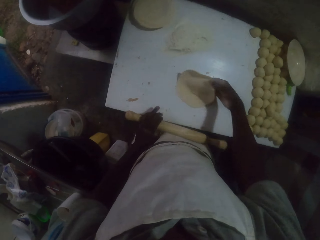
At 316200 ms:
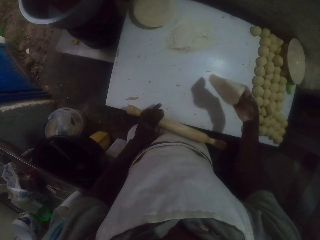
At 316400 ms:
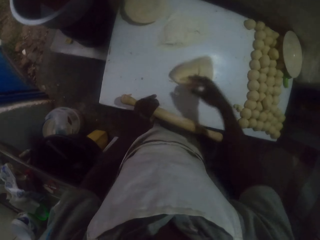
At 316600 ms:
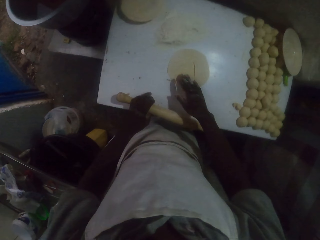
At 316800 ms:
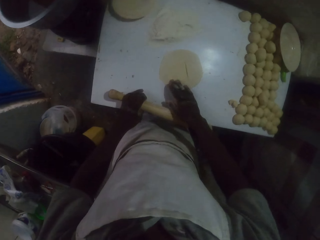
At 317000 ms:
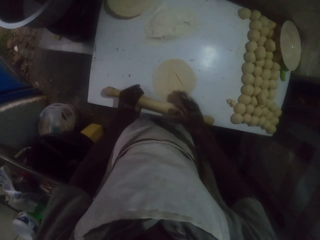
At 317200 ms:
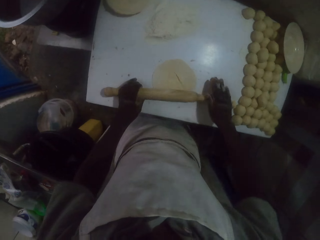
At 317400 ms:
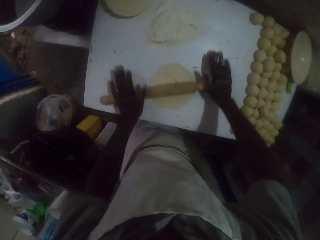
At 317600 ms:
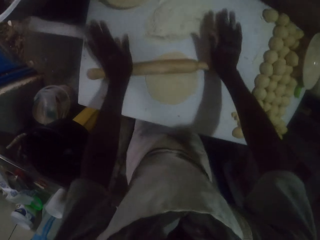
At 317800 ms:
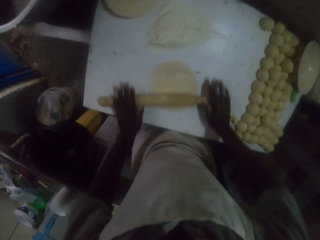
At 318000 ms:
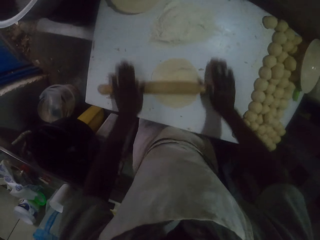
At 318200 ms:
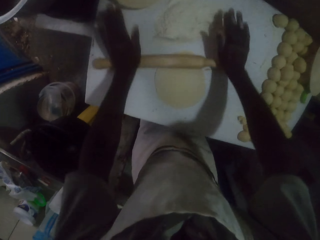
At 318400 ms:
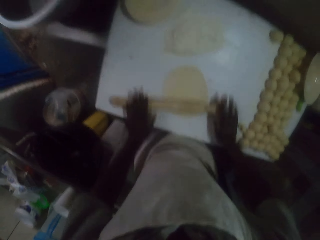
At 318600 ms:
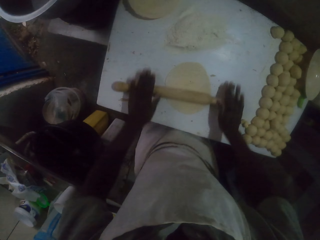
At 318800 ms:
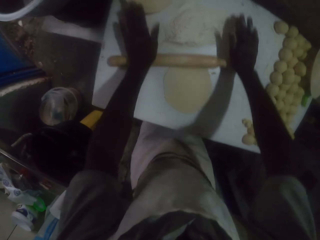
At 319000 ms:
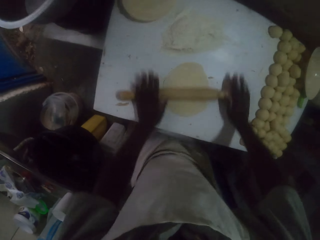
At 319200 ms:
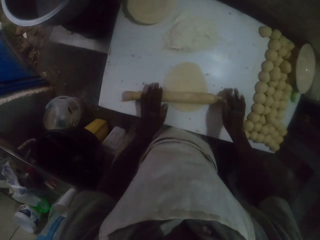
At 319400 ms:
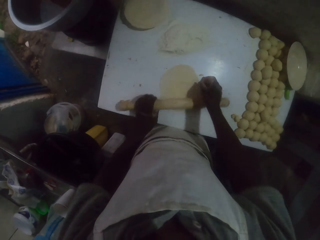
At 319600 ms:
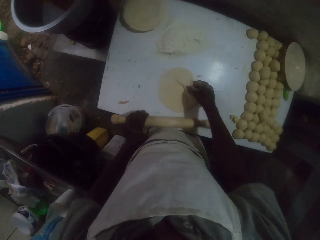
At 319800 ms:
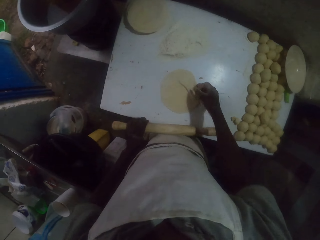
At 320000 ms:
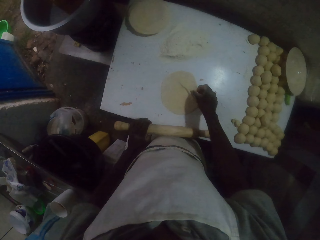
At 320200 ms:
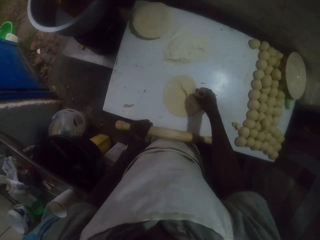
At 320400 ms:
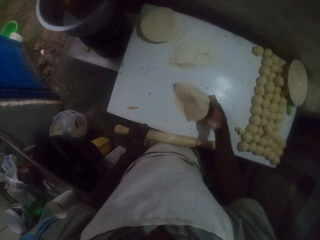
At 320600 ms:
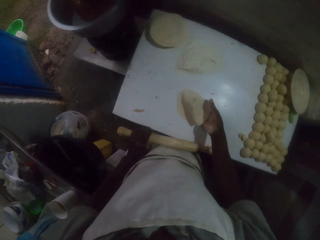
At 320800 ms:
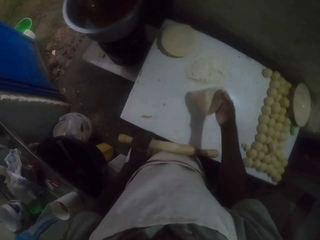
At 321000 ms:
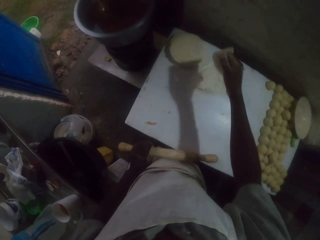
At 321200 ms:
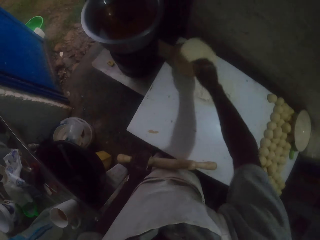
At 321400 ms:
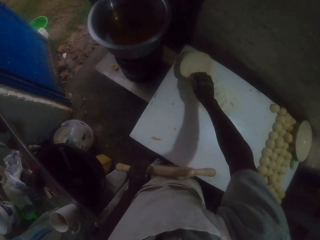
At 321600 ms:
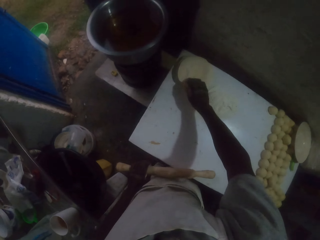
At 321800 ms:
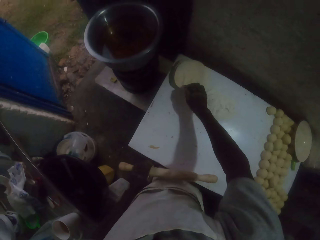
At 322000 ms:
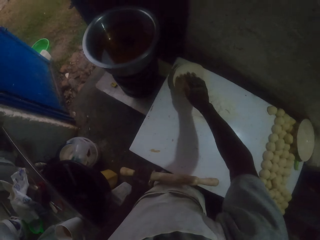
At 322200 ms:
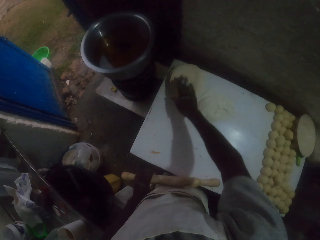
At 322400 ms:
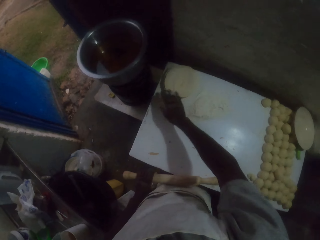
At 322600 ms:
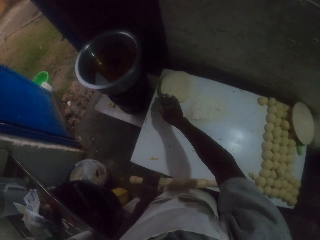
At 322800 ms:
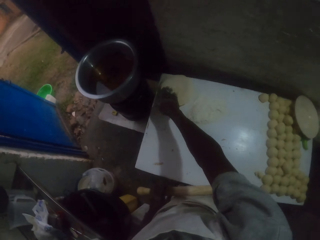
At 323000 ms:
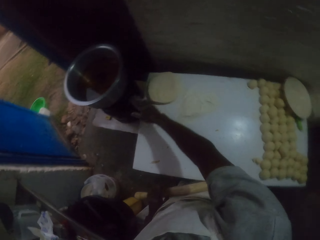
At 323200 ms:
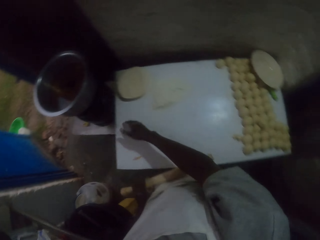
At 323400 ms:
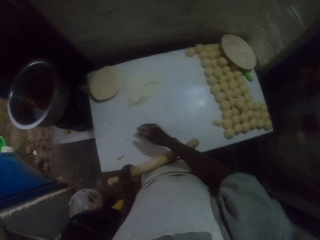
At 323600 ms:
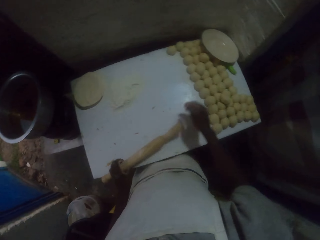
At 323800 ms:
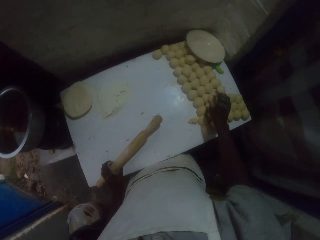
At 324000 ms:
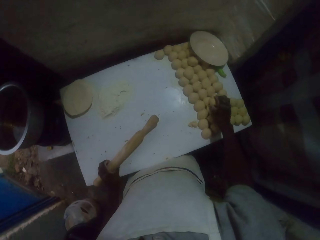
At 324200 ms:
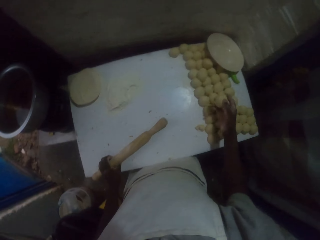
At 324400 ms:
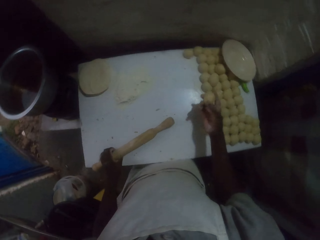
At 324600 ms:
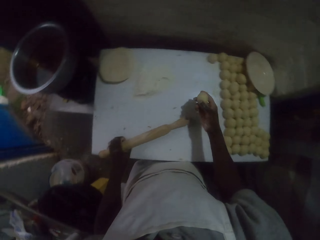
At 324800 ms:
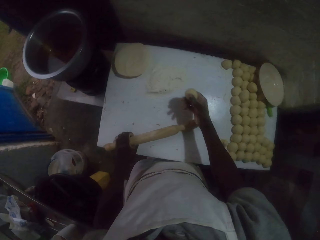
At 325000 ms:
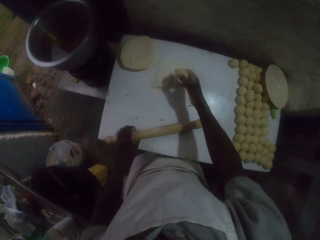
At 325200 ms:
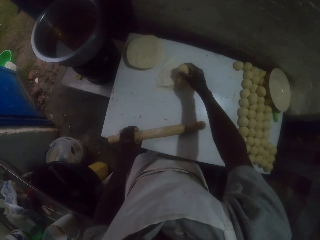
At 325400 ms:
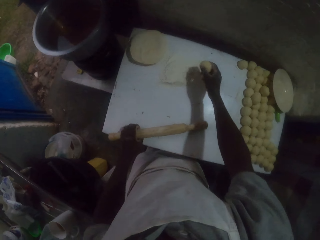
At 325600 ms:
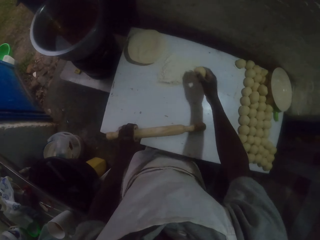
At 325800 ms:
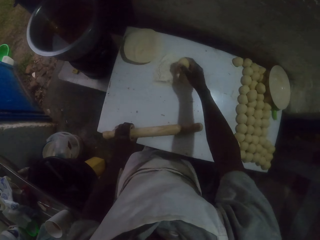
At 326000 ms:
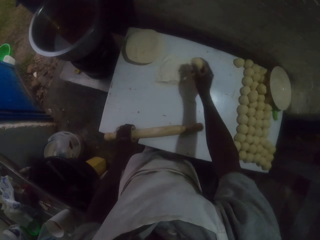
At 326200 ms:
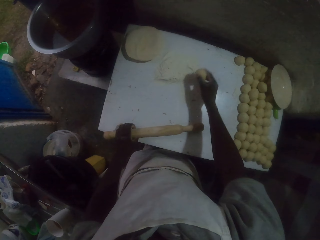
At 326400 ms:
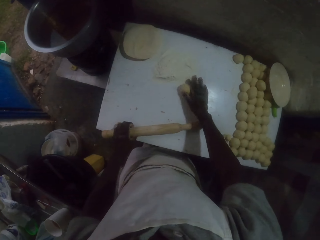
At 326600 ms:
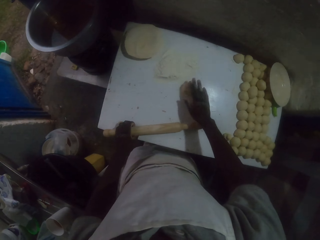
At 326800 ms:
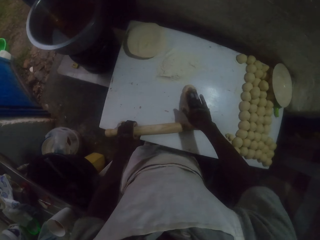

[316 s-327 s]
The camera wearer turns the dough upside down on the table. They move the dough on the table with the right hand. They roll the dough with a rolling pin. They put the dough aside. They pick up the dough with the right hand, drop the dough in the right hand, and rub the right hand on the dough. They look around. They pick up the other dough with the right hand. They place the dough in flour.

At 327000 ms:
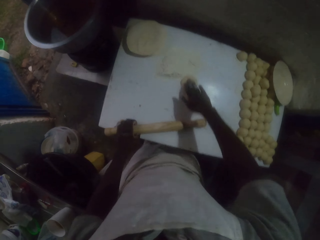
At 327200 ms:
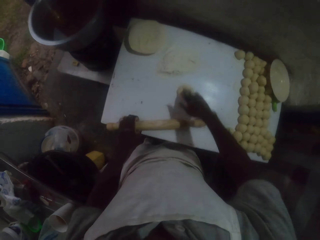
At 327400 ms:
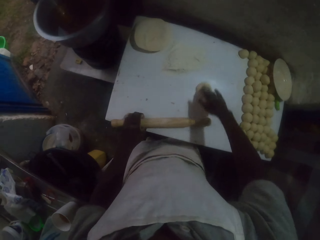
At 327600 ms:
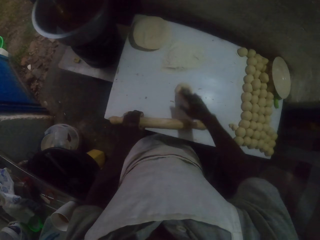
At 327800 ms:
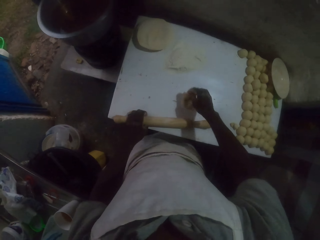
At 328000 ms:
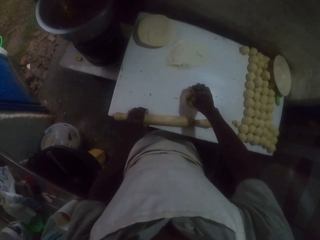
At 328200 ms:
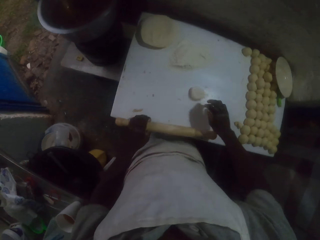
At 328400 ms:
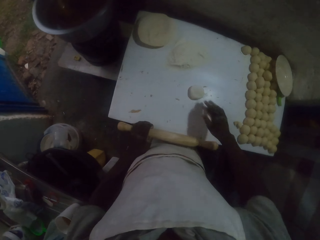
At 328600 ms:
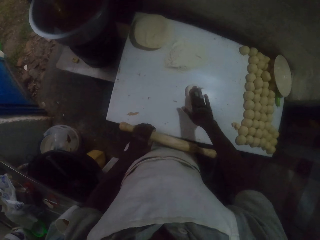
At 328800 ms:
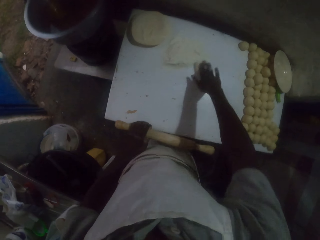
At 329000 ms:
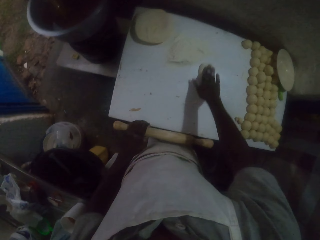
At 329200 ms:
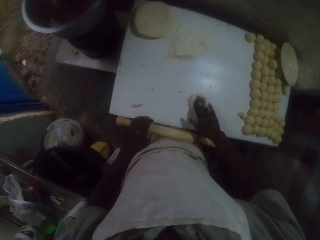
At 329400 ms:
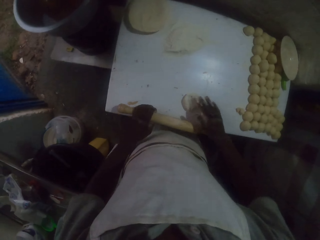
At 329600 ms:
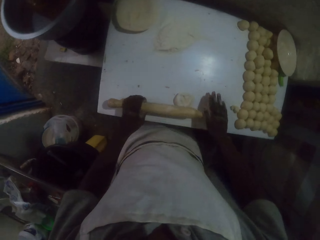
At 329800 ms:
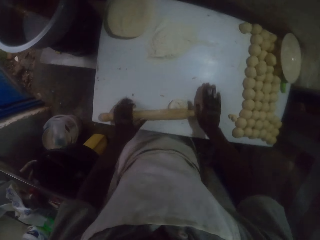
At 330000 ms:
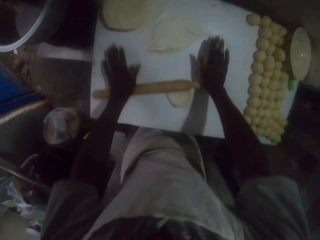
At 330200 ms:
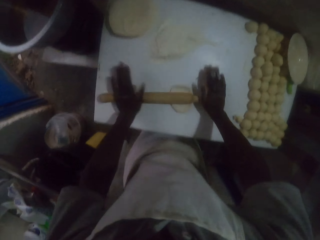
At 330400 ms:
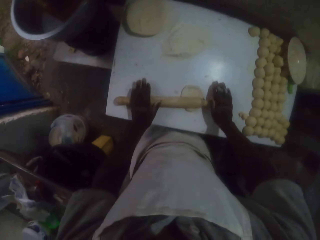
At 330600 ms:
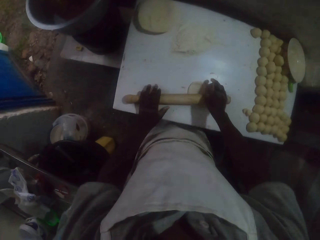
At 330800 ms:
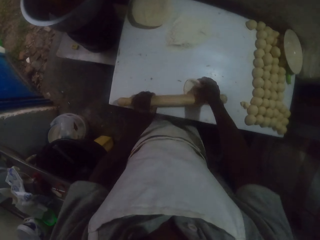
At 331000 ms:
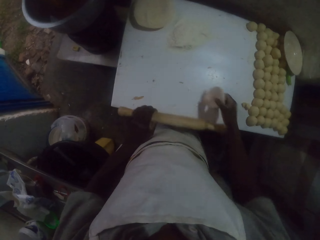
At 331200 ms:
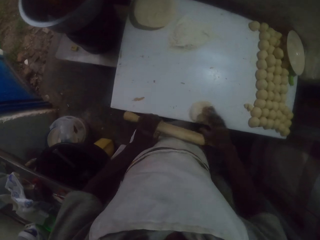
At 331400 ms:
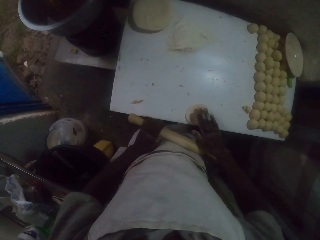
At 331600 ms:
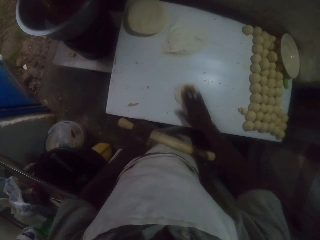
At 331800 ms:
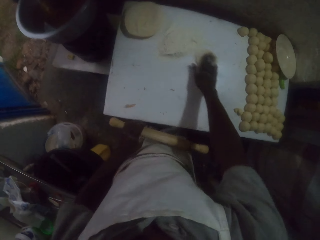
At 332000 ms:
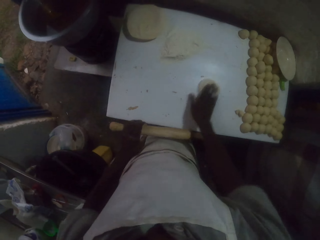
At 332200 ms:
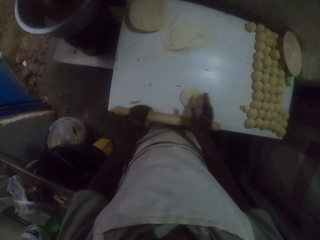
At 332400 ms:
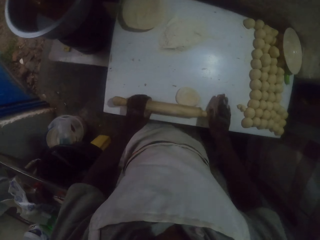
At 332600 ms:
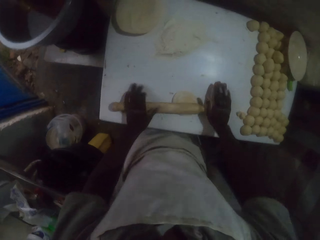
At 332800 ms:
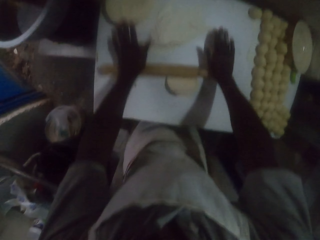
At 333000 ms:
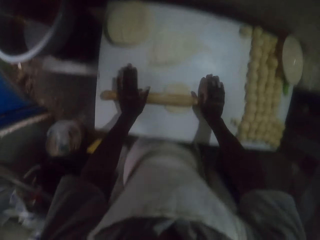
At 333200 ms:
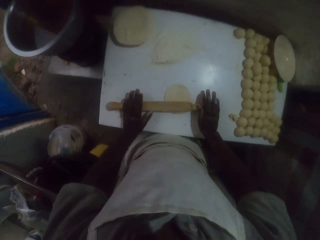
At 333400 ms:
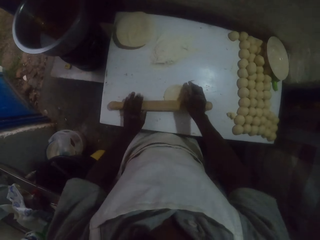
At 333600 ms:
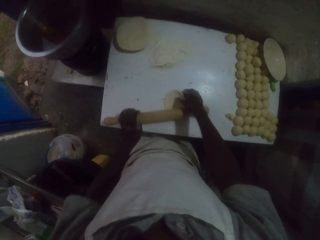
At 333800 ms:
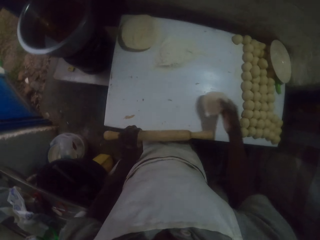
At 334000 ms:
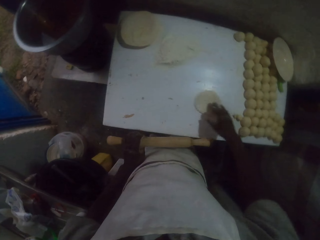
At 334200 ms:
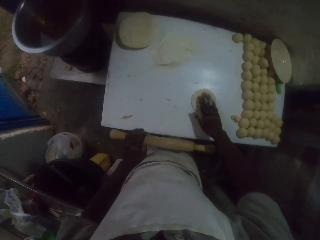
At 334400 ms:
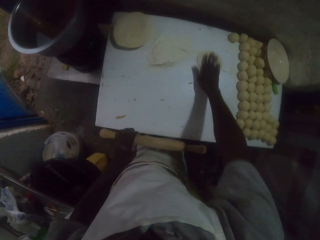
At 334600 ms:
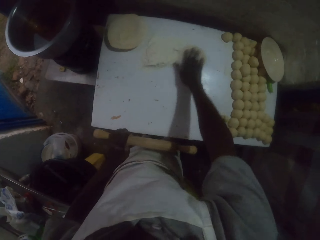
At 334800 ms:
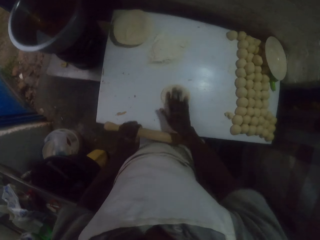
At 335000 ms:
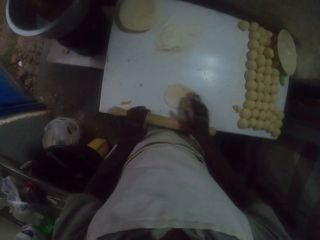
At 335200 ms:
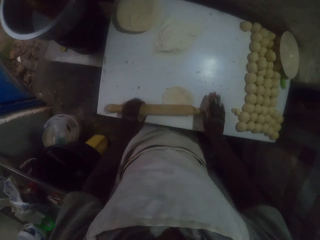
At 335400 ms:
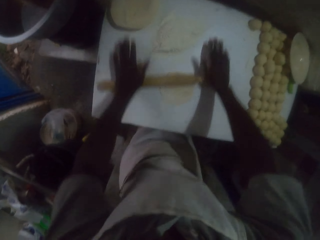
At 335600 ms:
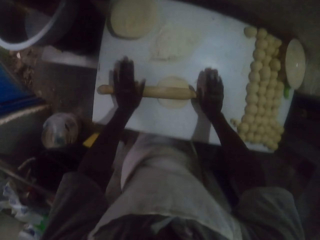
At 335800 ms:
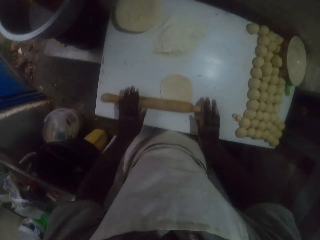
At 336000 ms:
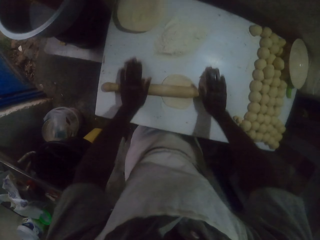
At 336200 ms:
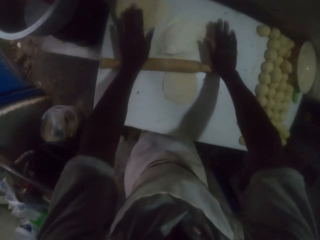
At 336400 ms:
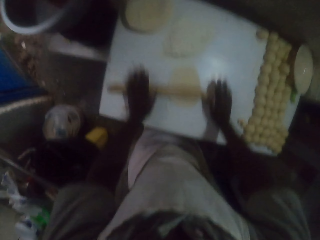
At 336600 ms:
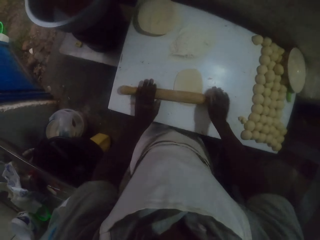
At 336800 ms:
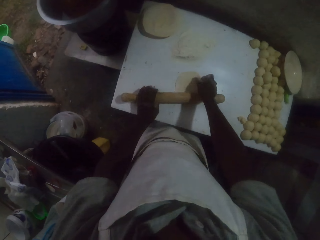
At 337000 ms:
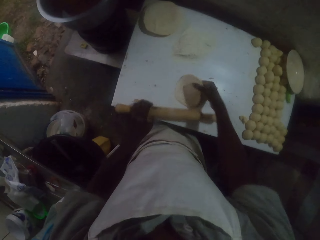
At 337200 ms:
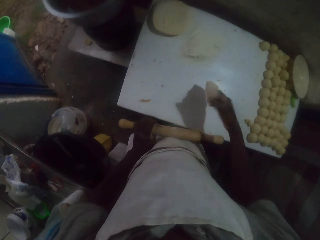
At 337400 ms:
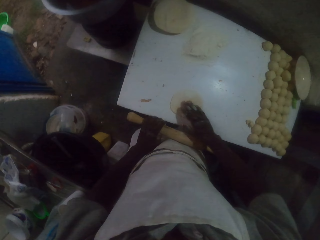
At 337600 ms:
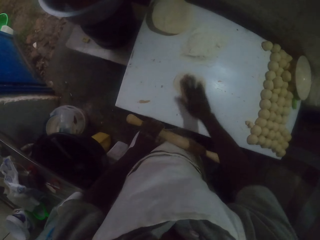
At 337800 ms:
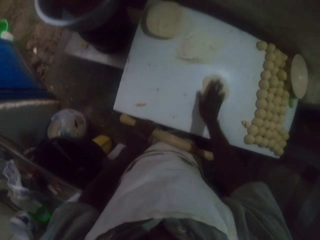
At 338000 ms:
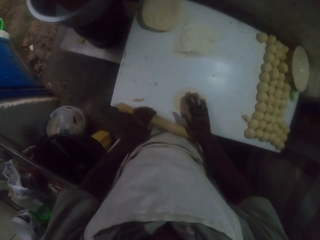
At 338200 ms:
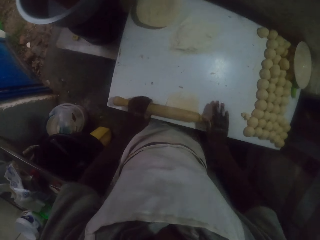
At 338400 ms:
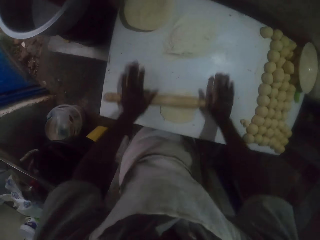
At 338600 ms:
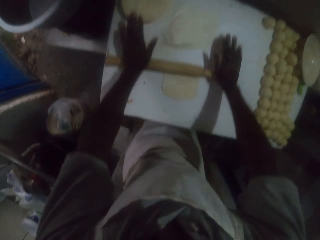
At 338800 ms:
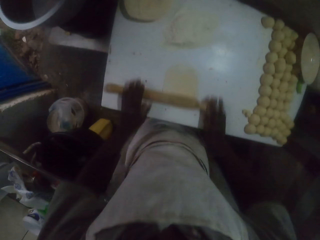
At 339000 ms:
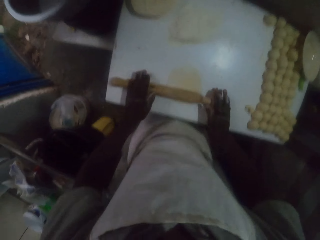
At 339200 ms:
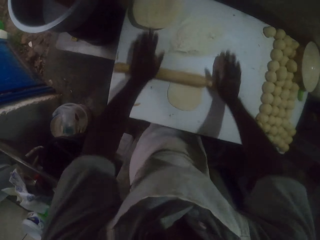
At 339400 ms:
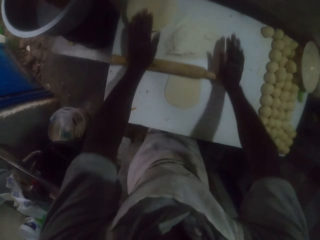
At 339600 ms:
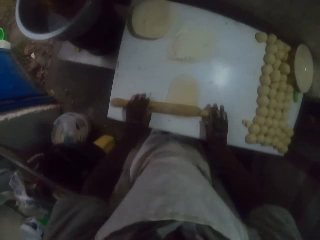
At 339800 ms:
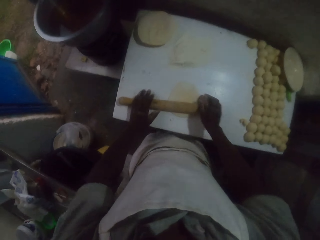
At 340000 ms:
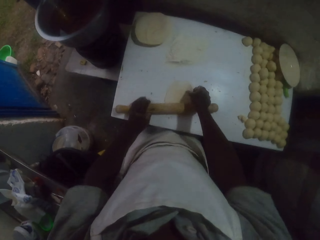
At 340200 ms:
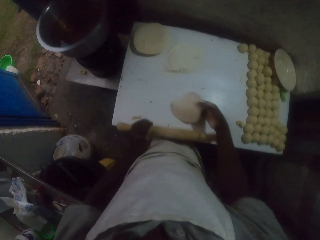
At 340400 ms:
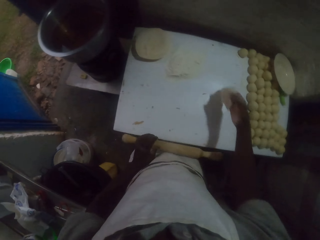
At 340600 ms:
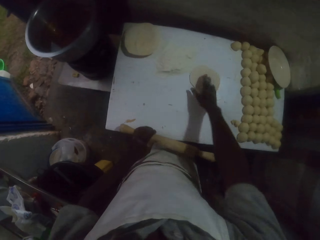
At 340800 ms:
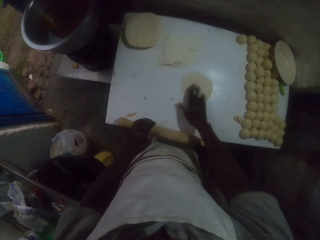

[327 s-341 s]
The camera wearer puts the dough on the table. They move the dough on the table with the right hand. They roll the dough with a rolling pin. They turn the dough upside down on the table. They move the dough on the table with the right hand. They roll the dough with the rolling pin. They turn the dough upside down on the table. They move the dough on the table with the right hand. They roll the dough with the rolling pin. They turn the dough upside down on the table. They move the dough on the table with the right hand. They roll the dough with the rolling pin. They turn the dough upside down.
